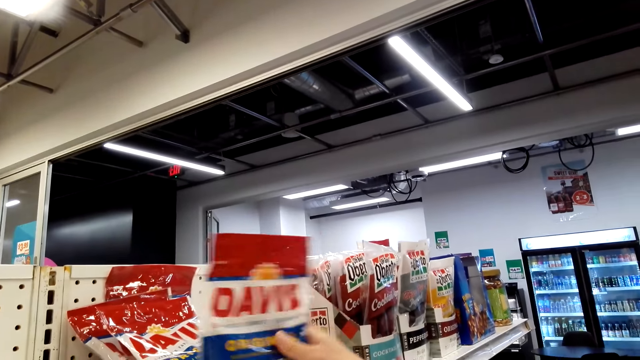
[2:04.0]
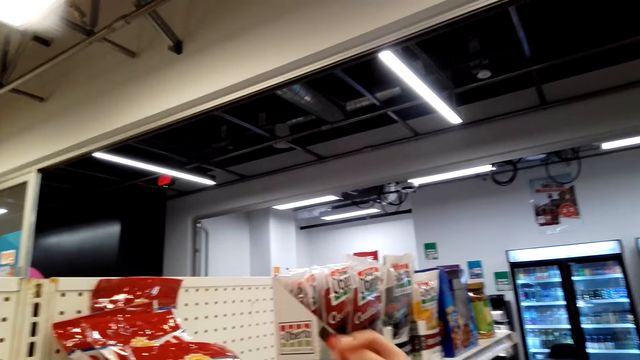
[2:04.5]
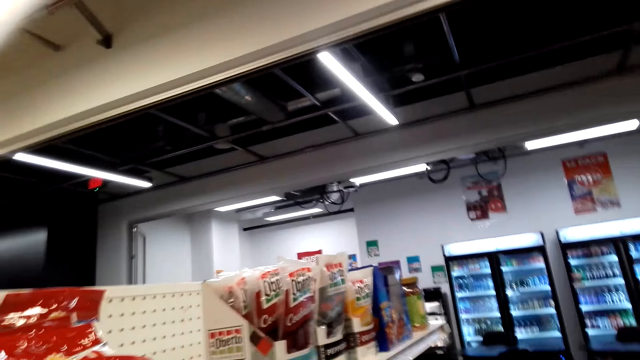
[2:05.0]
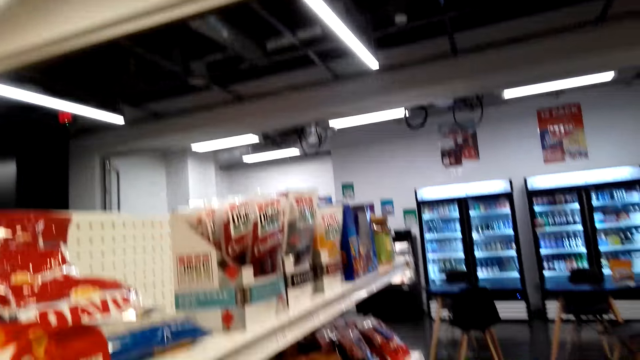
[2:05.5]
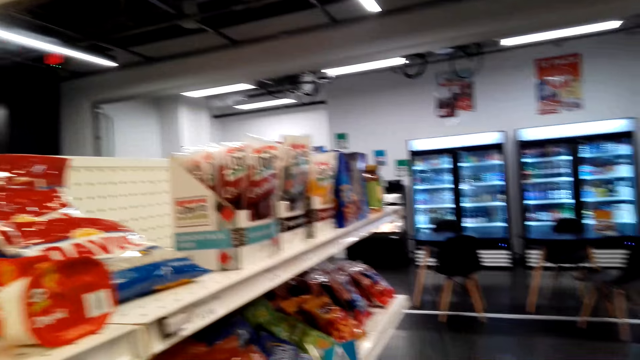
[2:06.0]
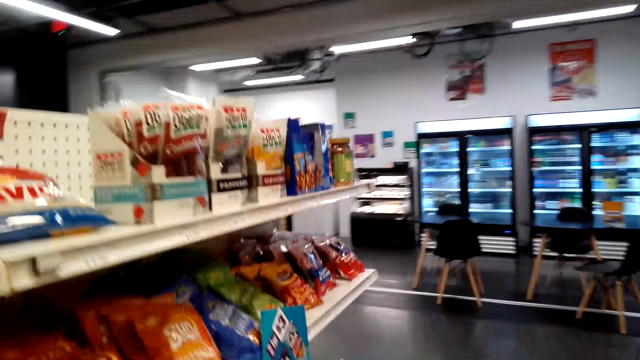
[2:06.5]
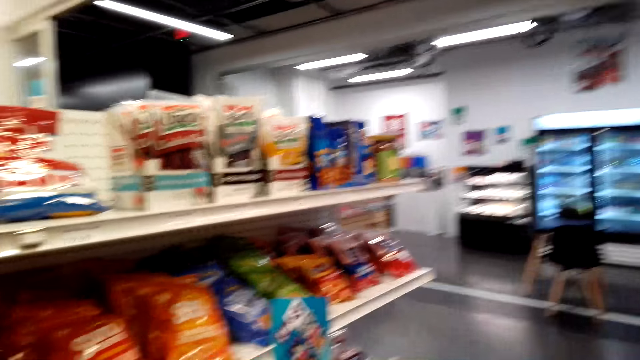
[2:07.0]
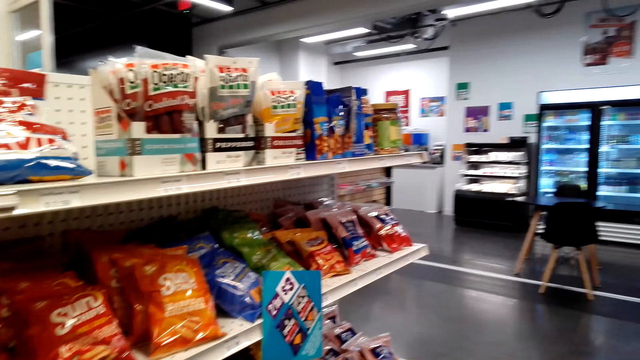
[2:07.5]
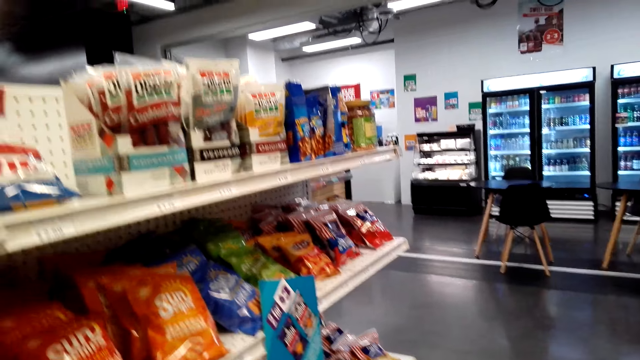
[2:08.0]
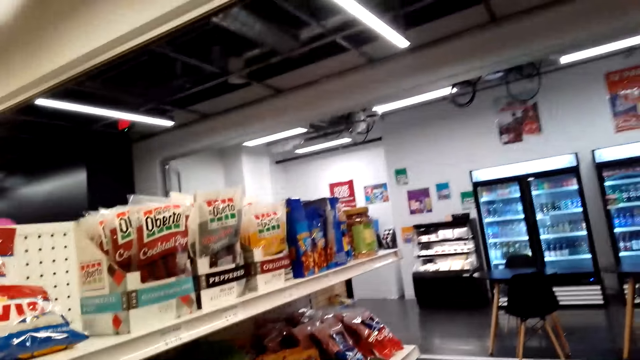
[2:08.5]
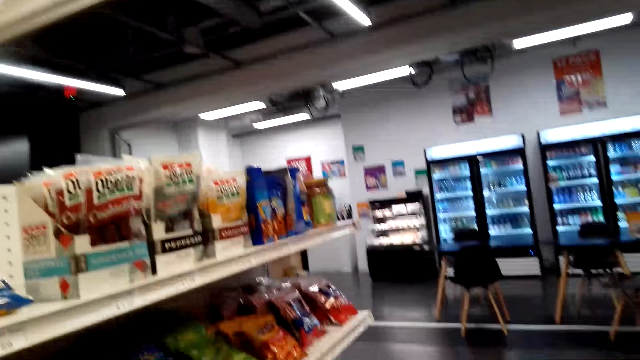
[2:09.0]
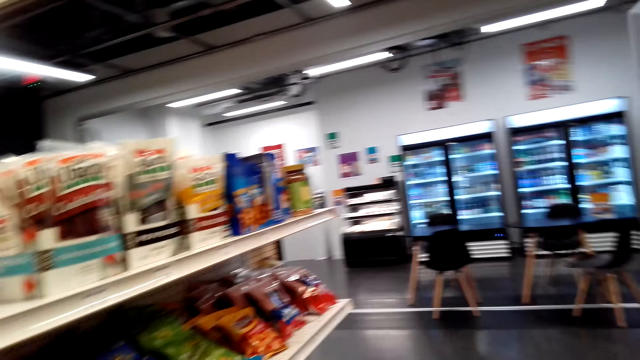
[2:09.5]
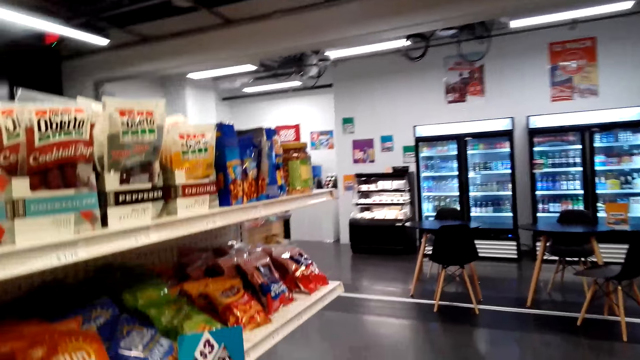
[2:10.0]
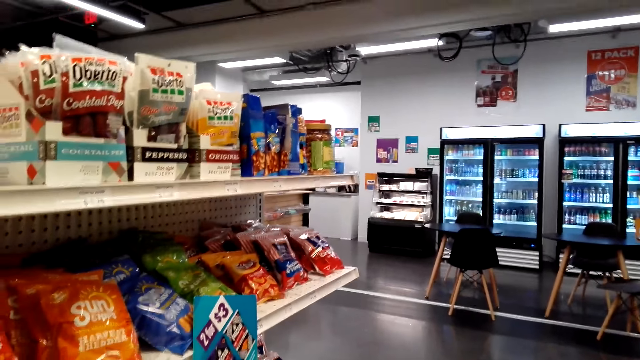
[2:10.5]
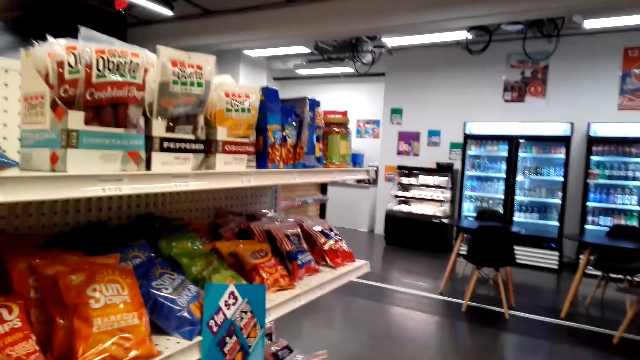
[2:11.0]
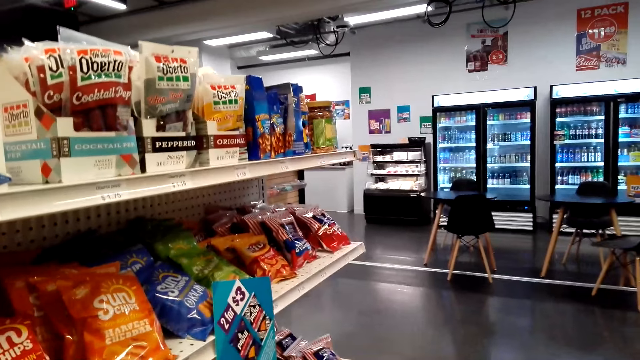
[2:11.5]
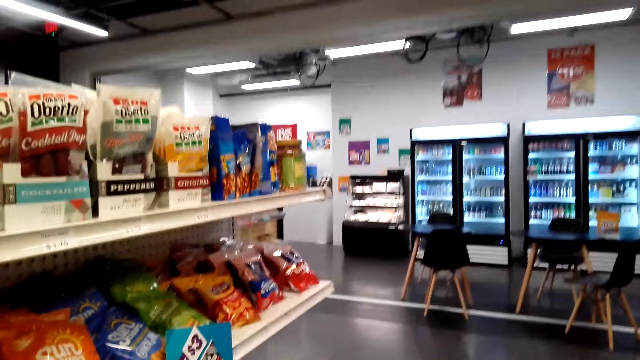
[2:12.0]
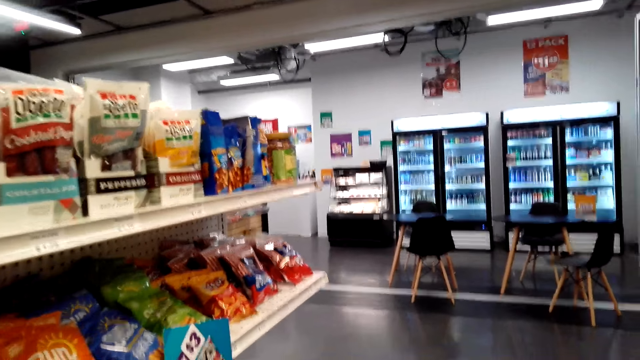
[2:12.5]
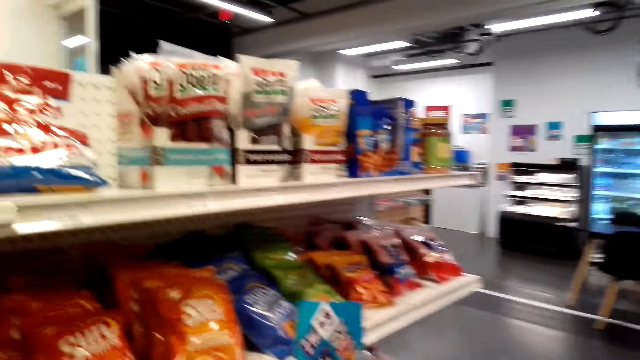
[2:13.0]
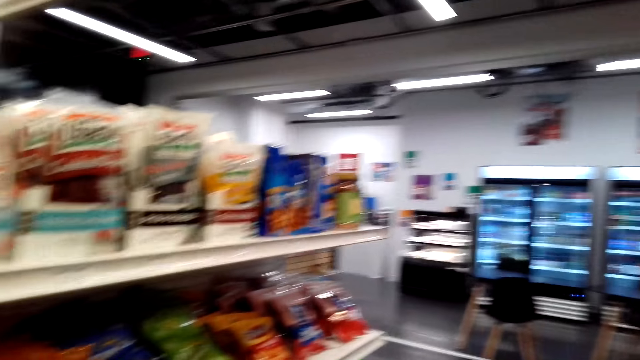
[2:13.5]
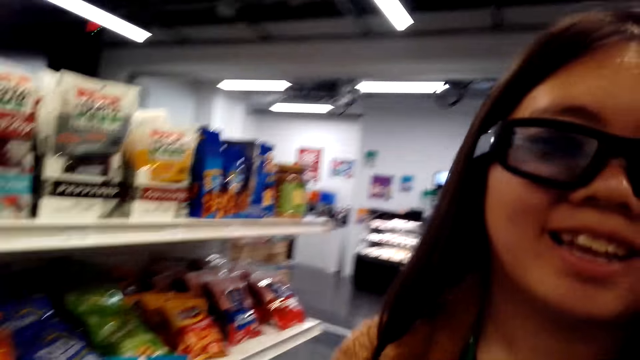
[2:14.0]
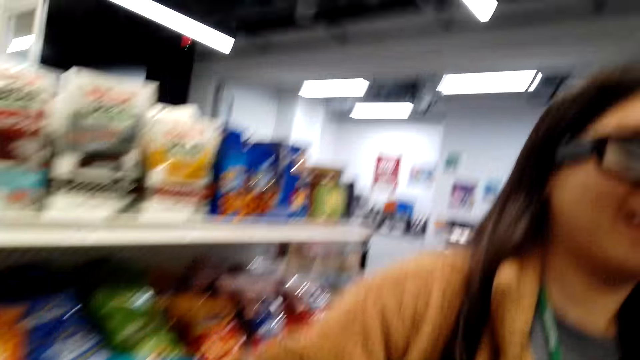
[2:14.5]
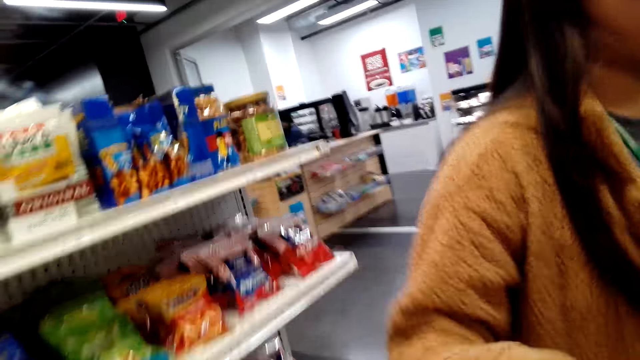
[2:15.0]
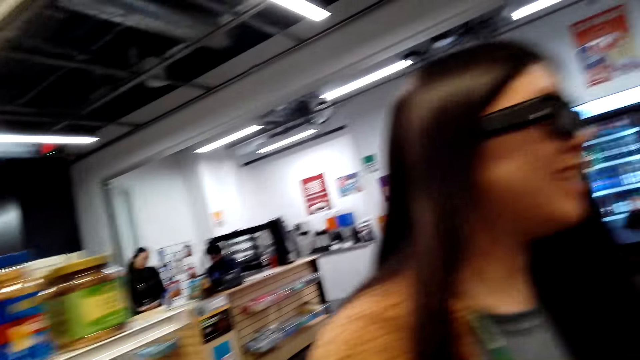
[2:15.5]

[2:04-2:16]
The camera wearer looks around the store shelf. They talk to a woman. They dialogue with the woman.

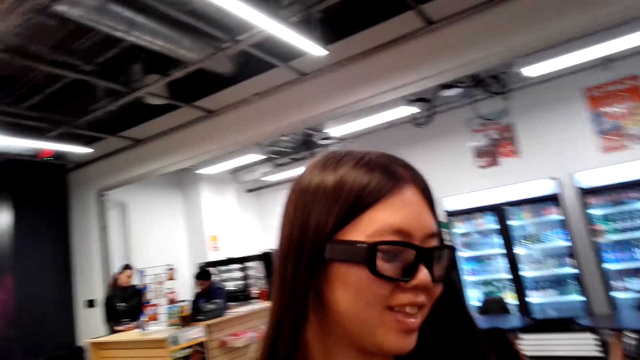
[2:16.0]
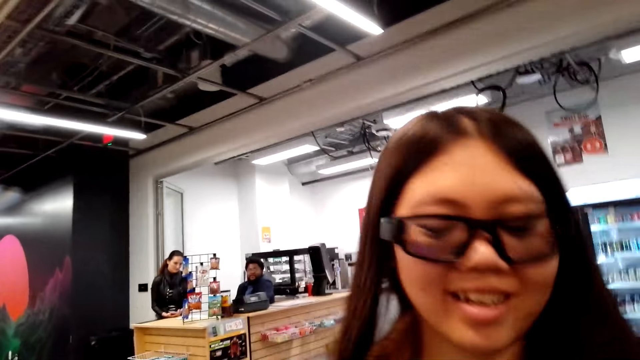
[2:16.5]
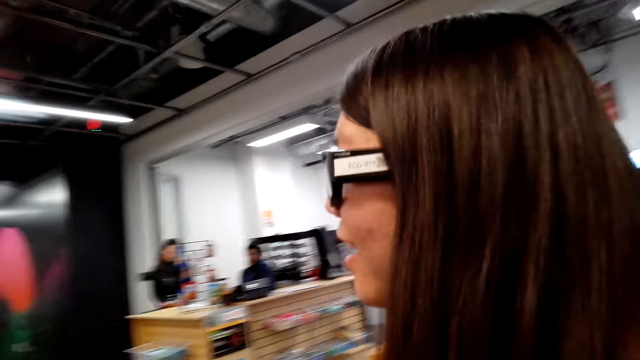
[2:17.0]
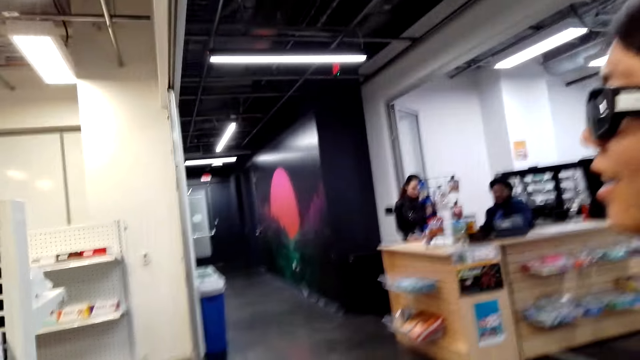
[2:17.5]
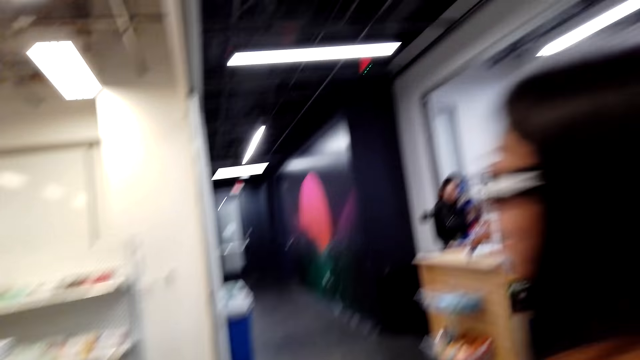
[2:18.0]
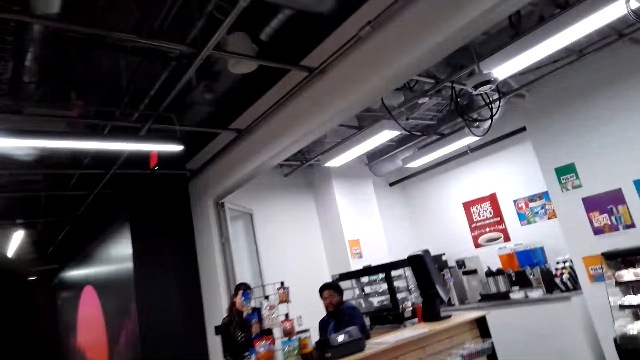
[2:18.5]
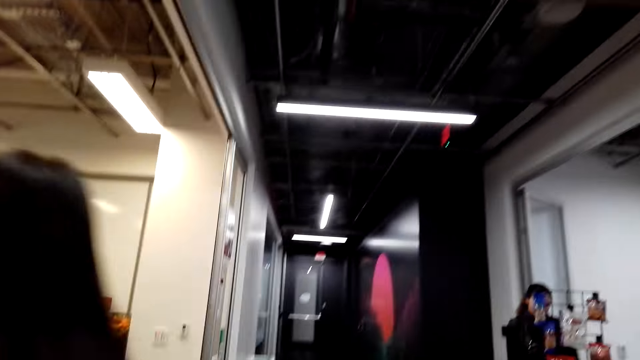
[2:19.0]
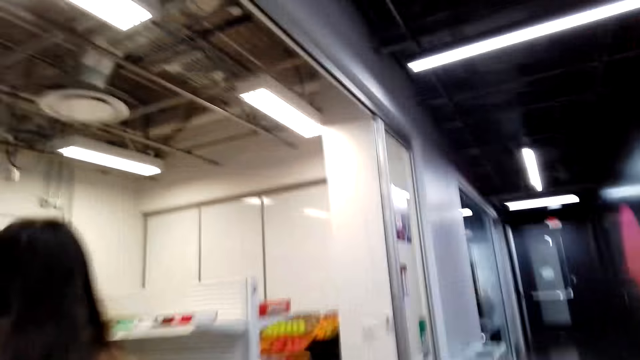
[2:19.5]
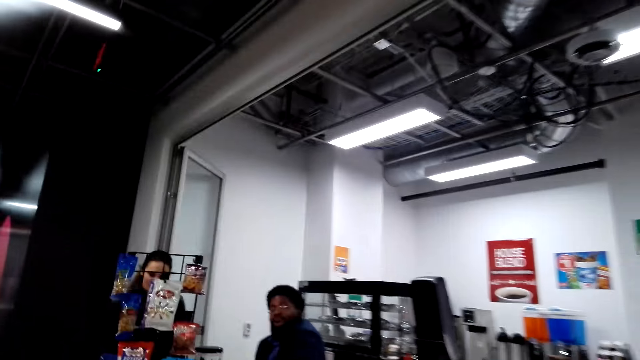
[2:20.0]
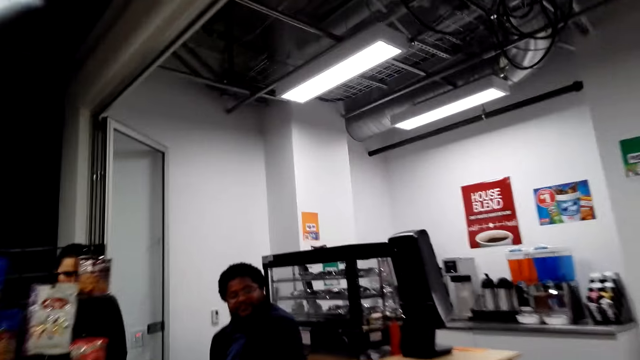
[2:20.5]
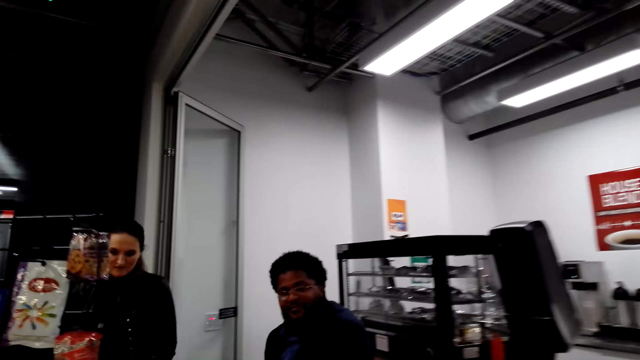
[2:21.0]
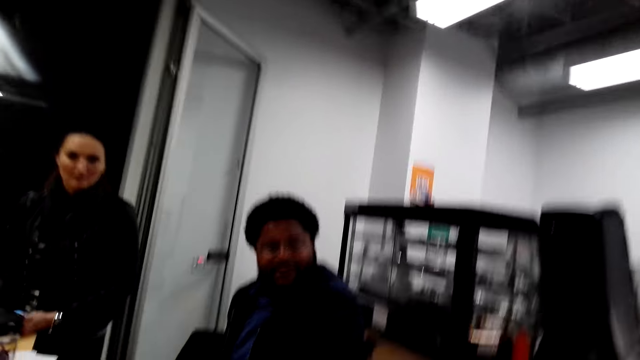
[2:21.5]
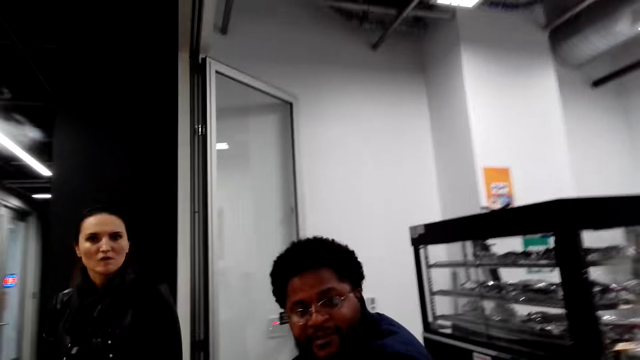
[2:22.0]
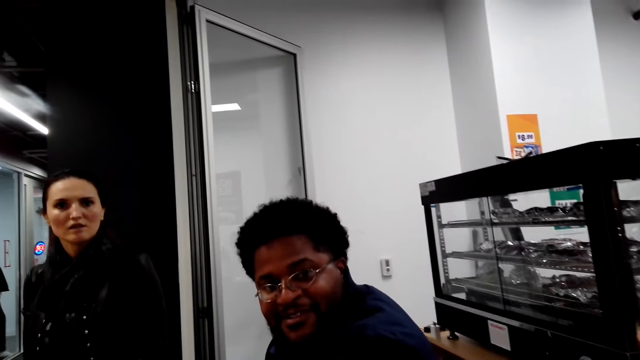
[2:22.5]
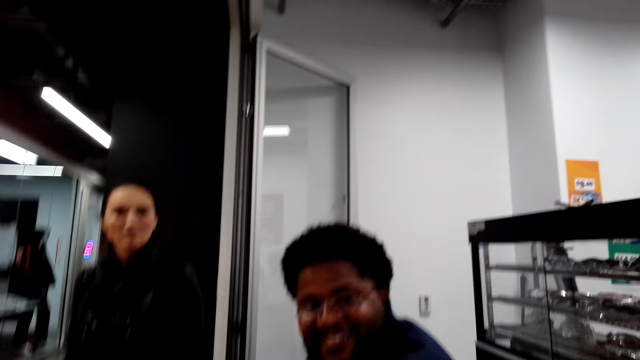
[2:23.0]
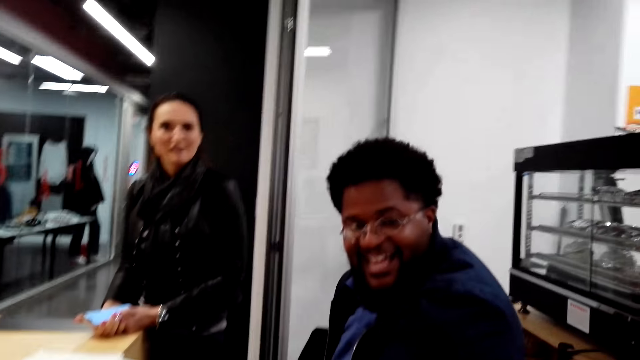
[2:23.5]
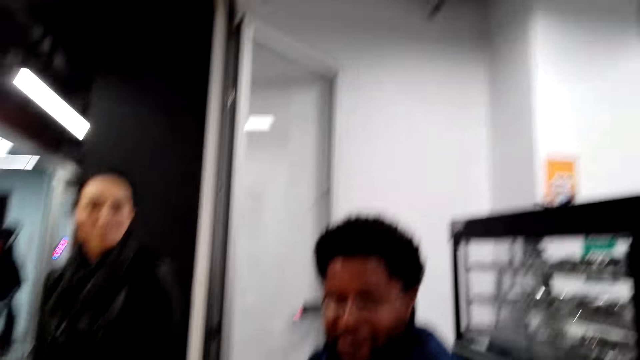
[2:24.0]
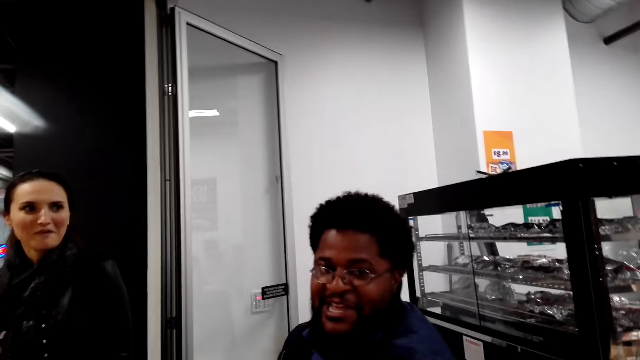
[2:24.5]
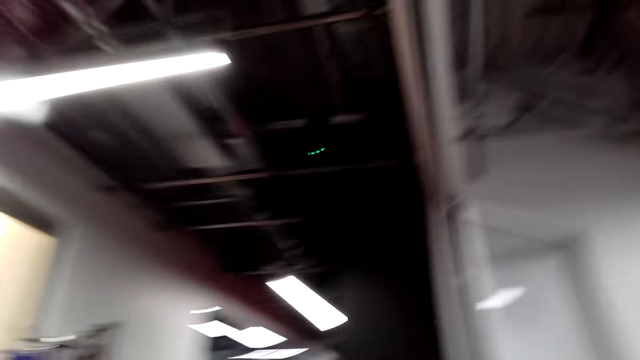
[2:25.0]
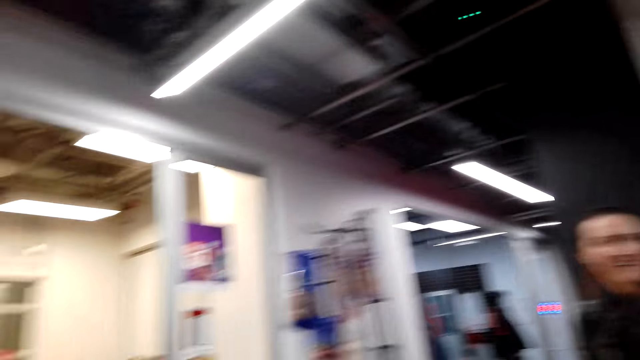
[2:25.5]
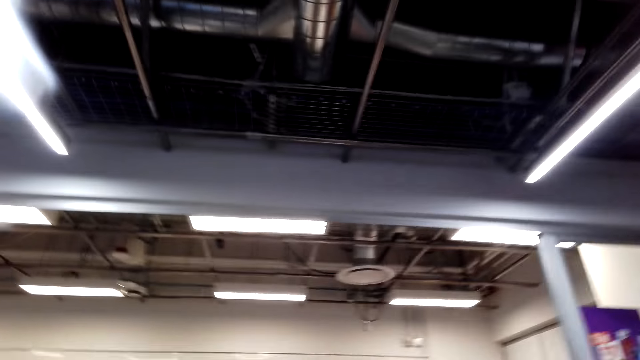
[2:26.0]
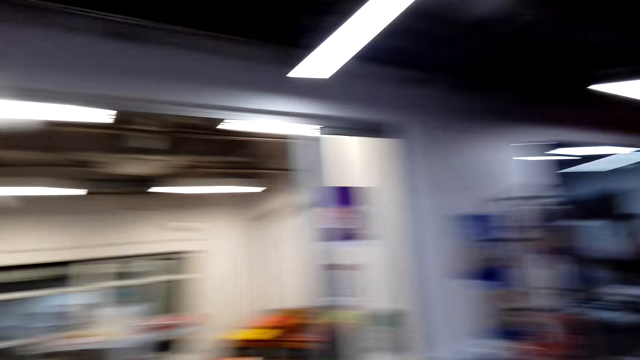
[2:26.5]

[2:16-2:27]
The camera wearer walks around the store shelf. A woman moves around. The camera wearer dialogues with a cashier.
